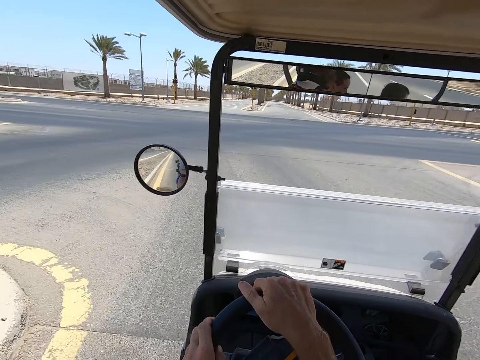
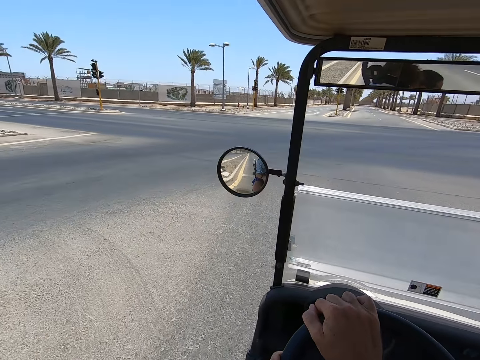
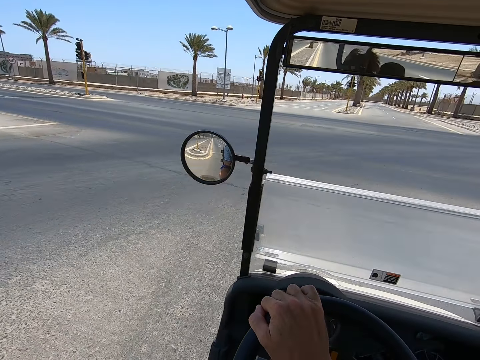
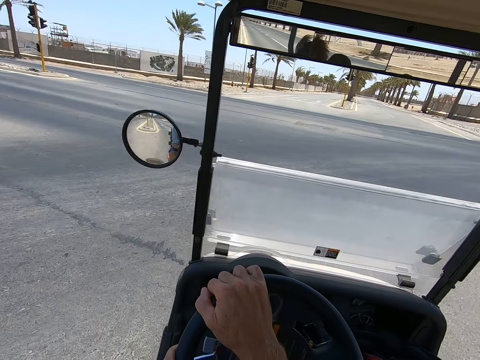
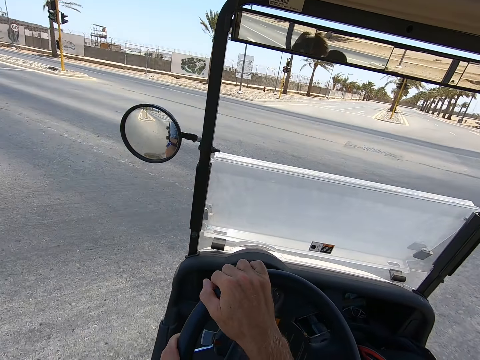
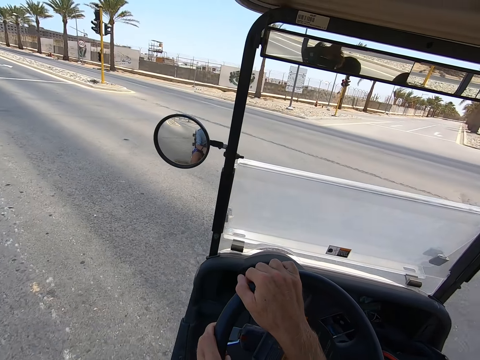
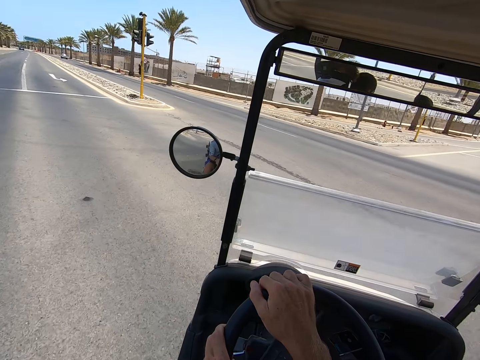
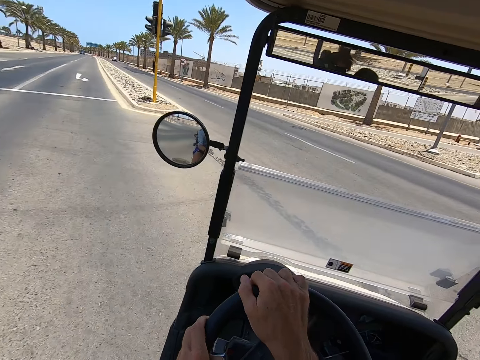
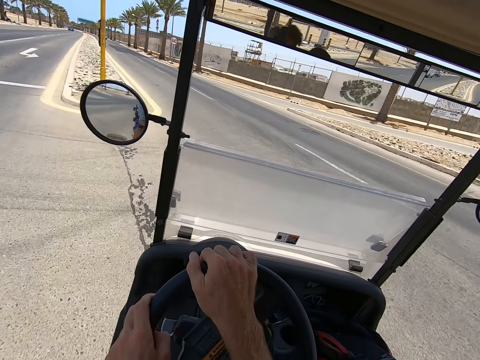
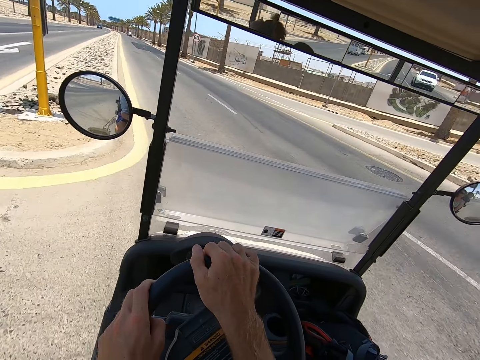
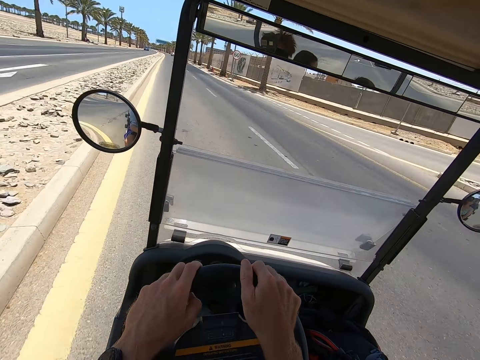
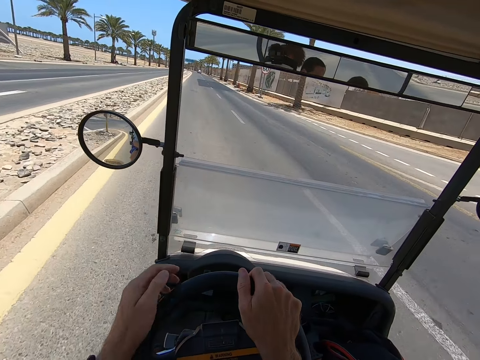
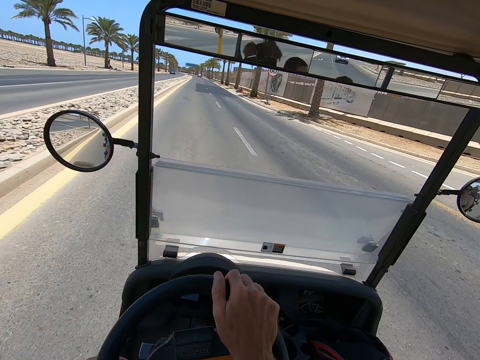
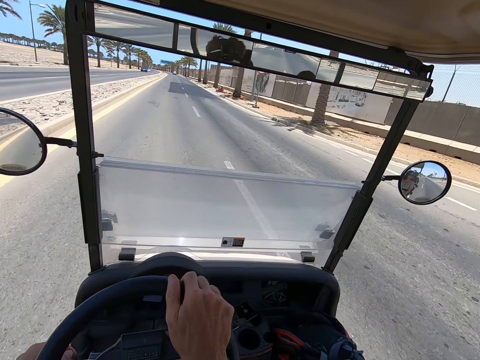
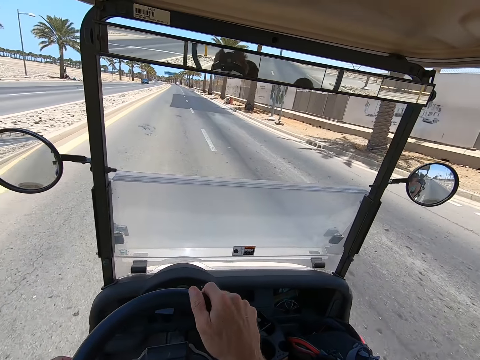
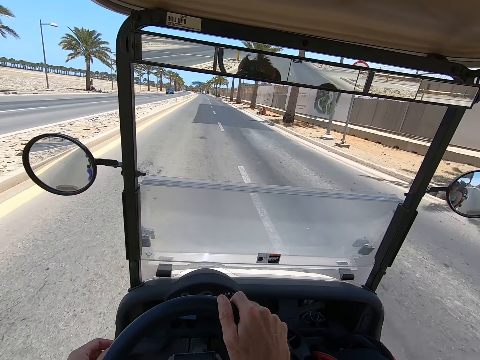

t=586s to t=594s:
The camera wearer drives.

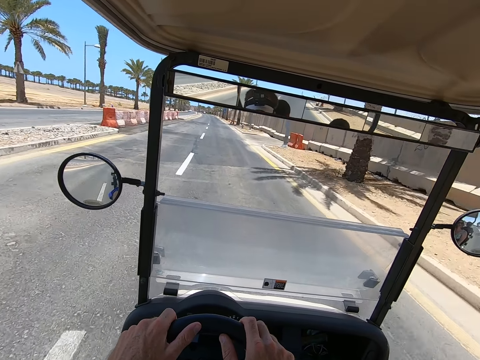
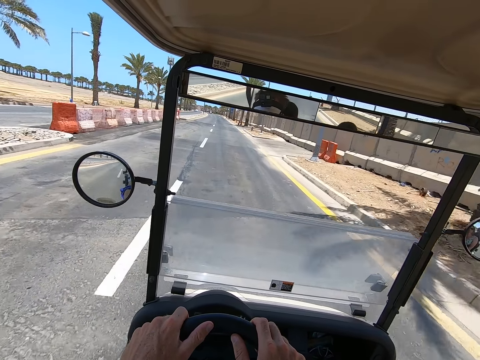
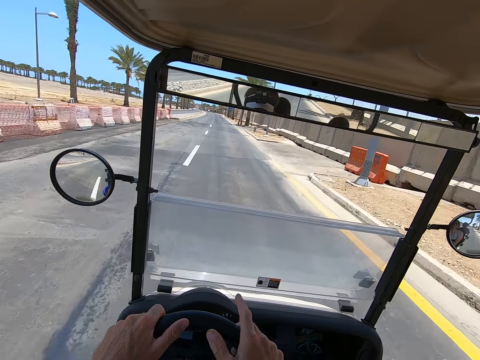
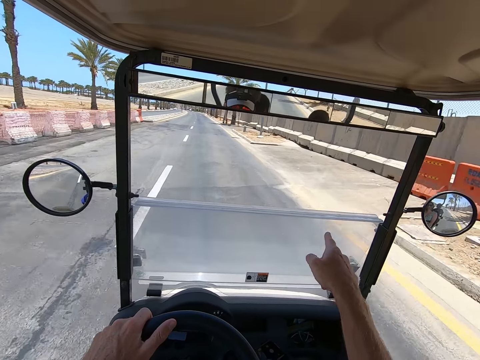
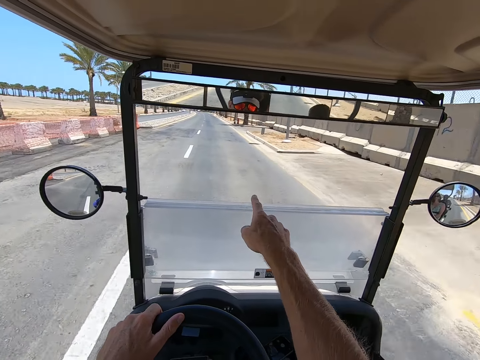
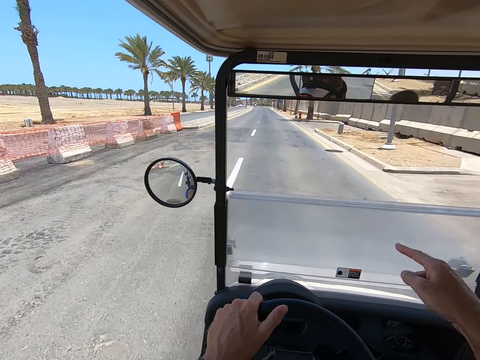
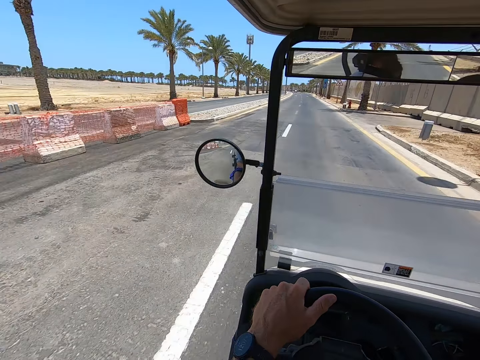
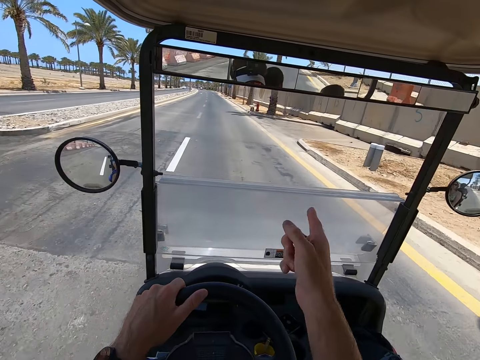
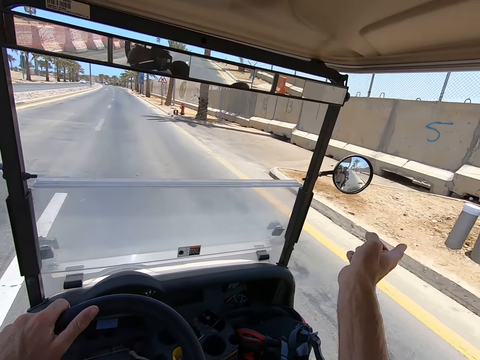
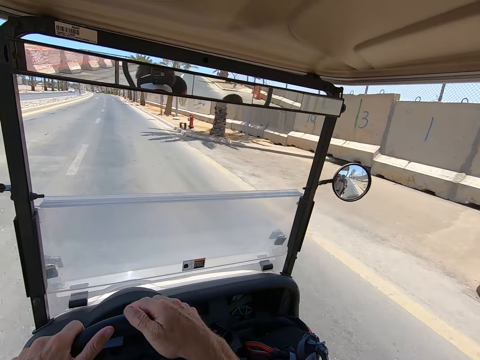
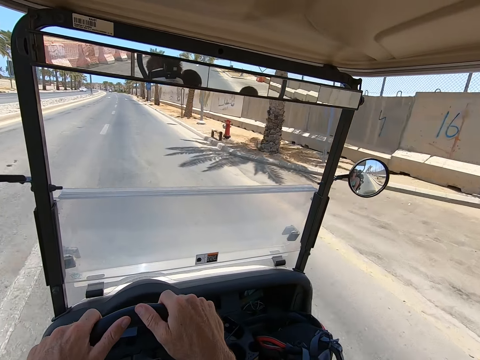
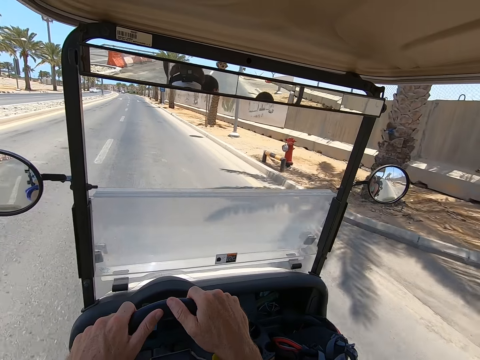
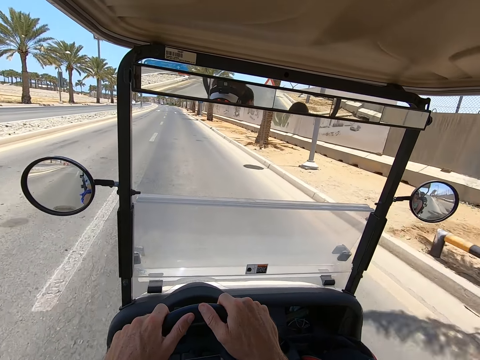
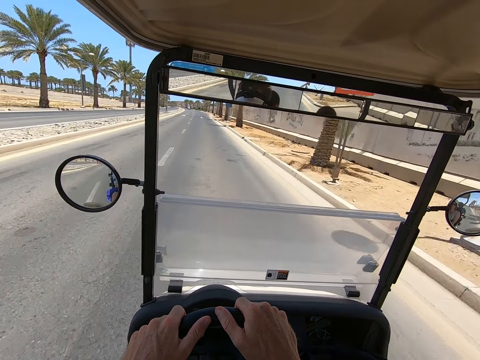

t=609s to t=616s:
The camera wearer moves his hands.

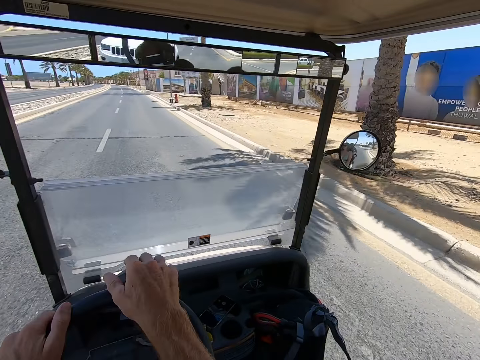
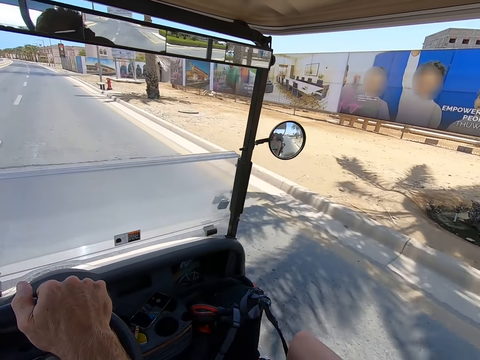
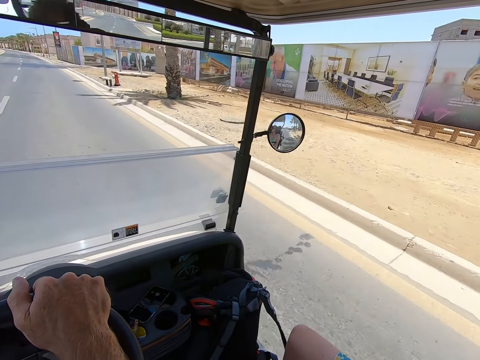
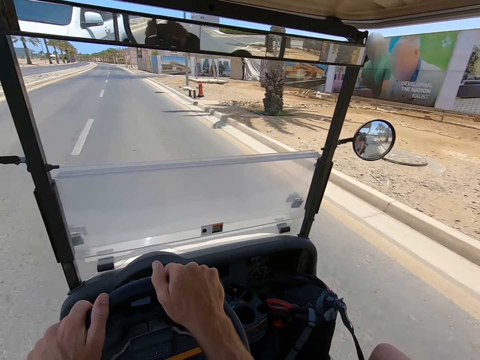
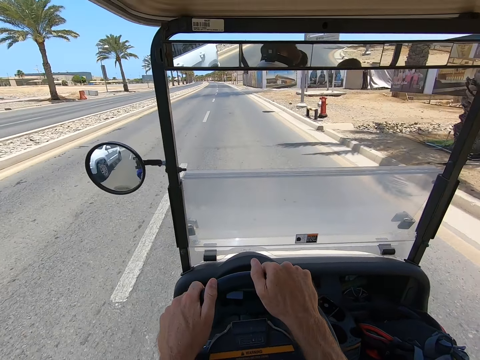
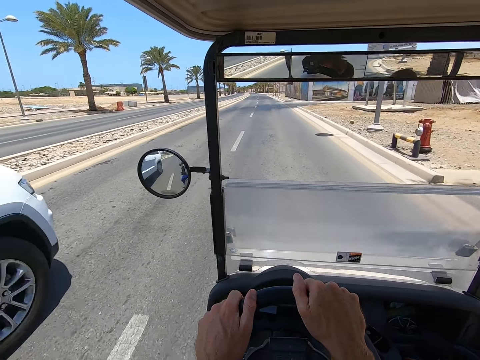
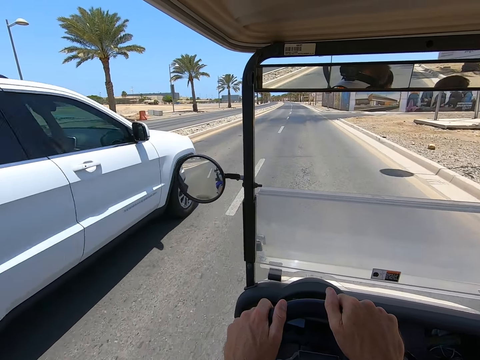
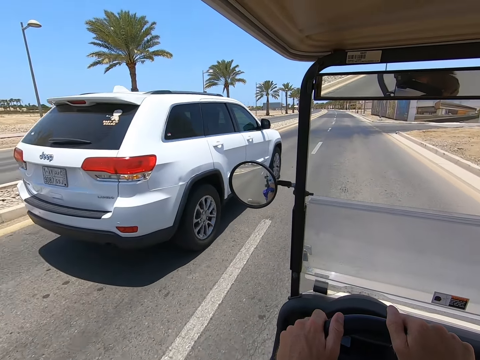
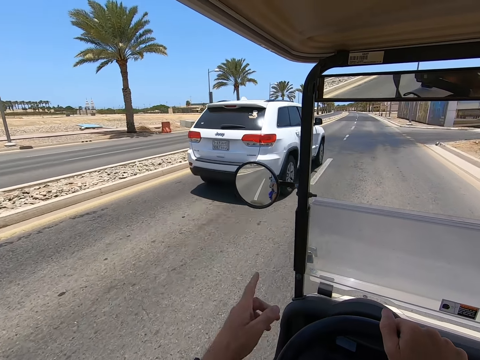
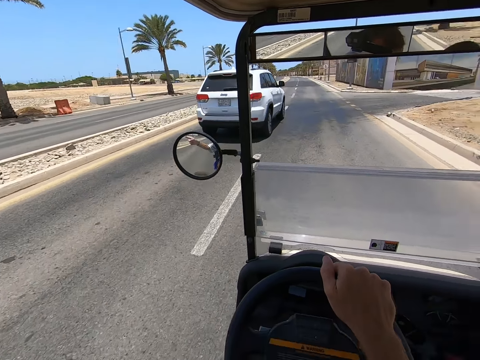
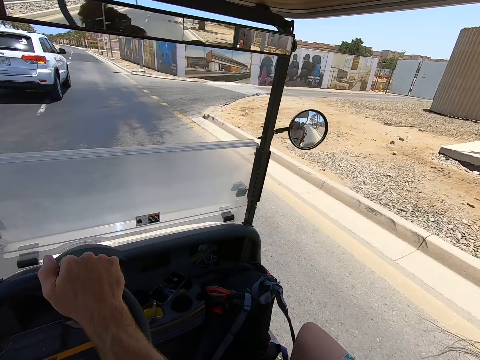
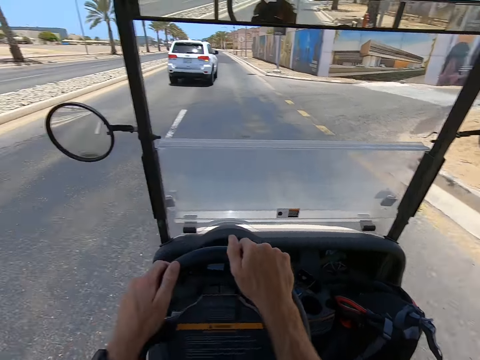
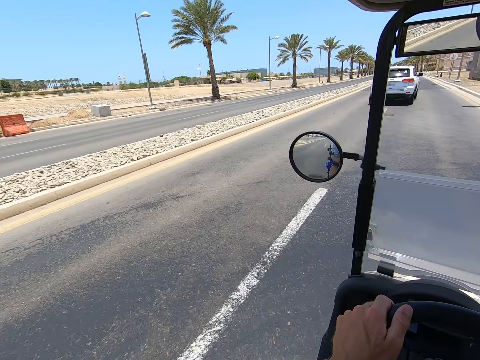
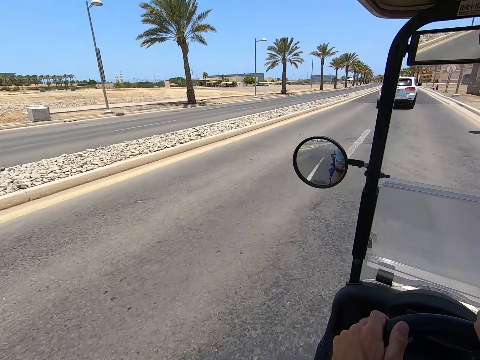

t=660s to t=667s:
The camera wearer drives.

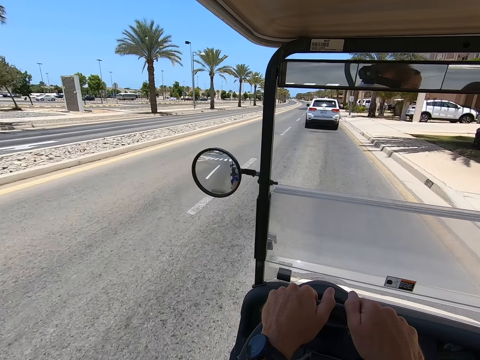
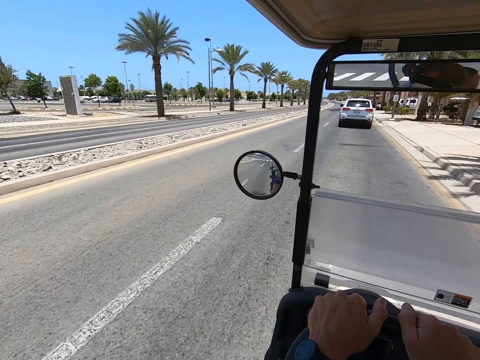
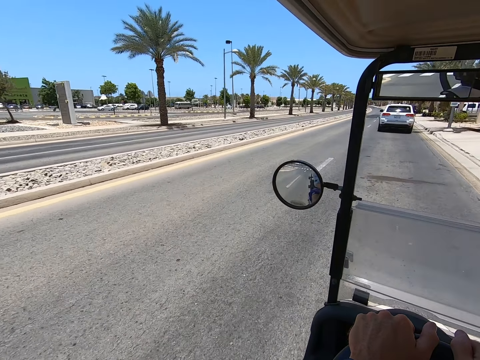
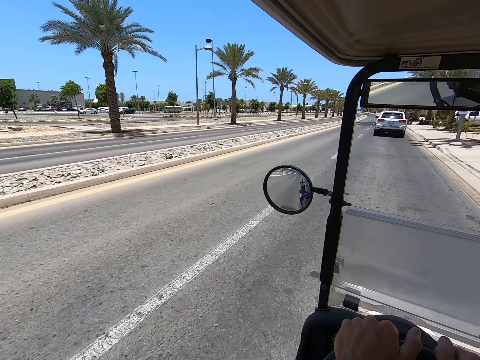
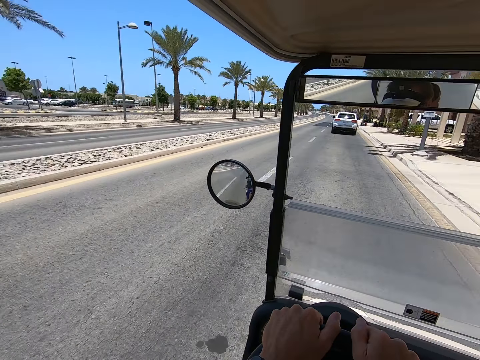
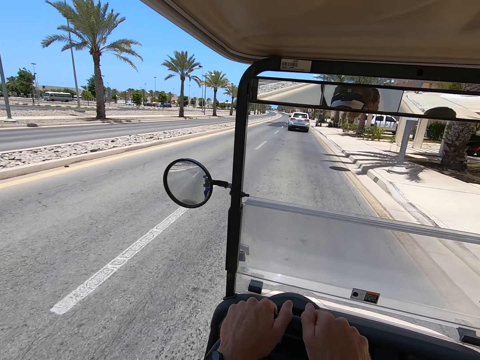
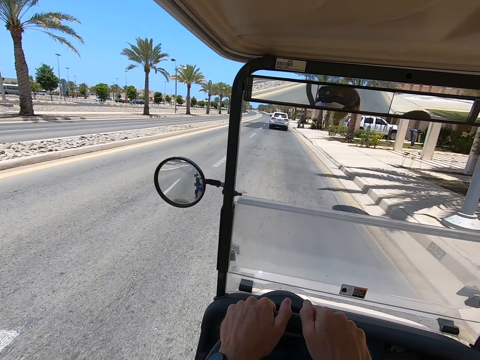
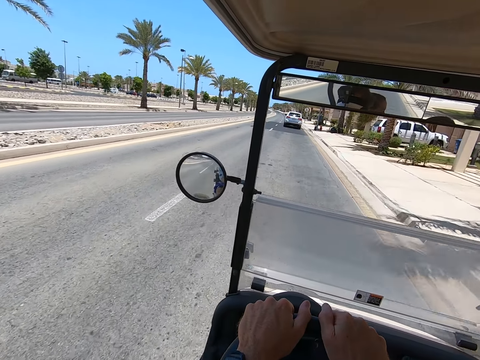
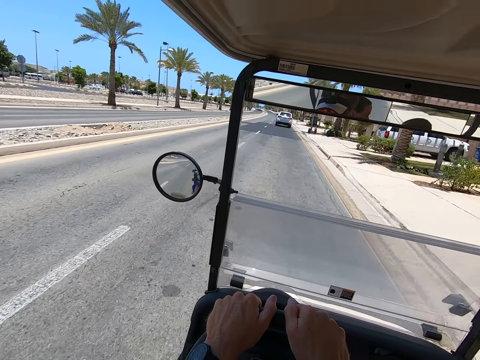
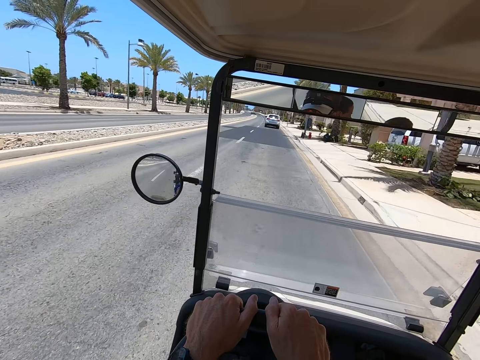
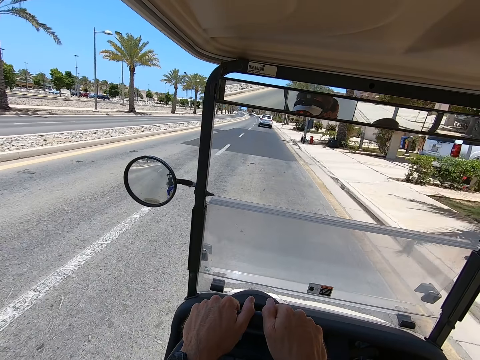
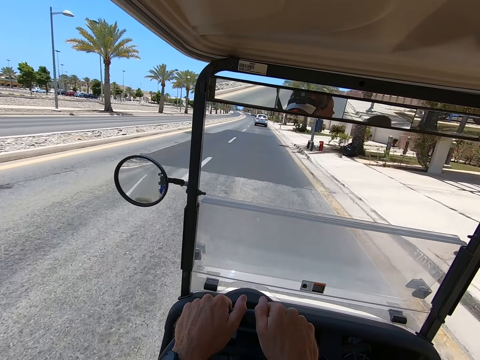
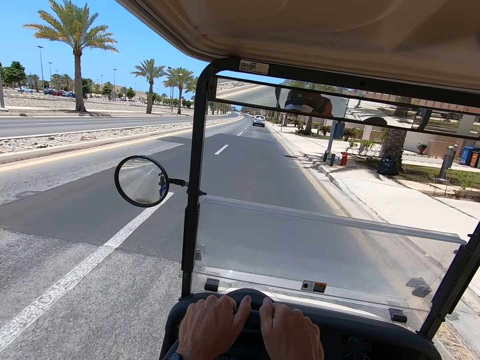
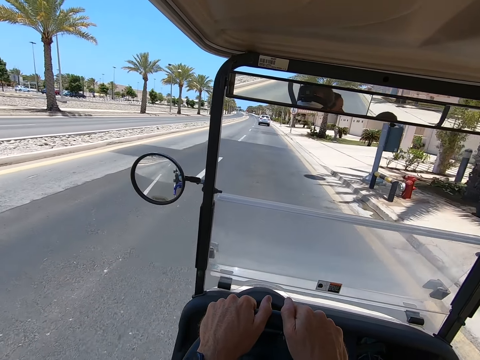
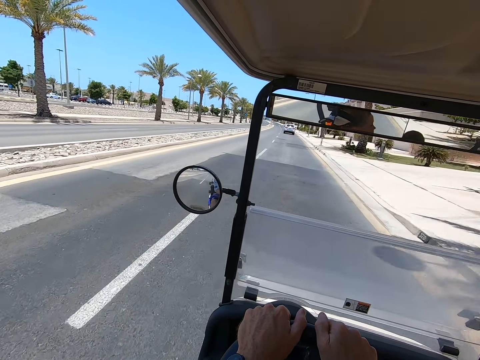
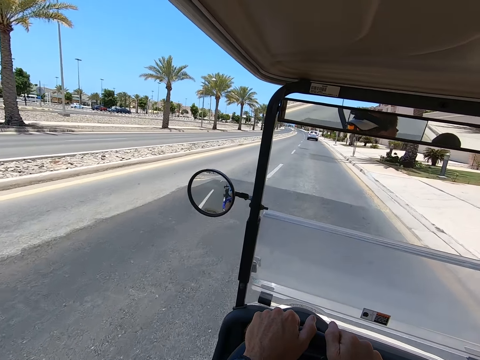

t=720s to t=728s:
The camera wearer looks around.
